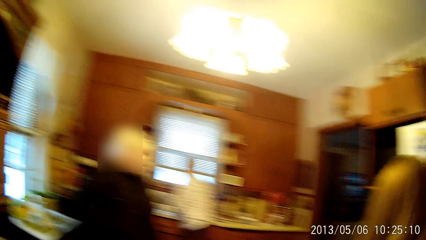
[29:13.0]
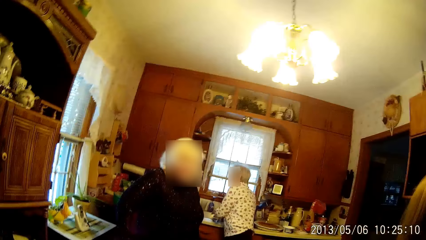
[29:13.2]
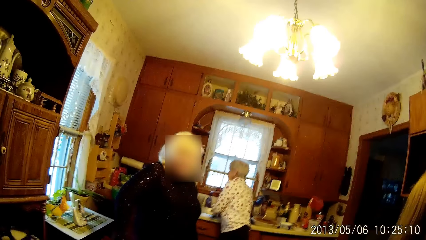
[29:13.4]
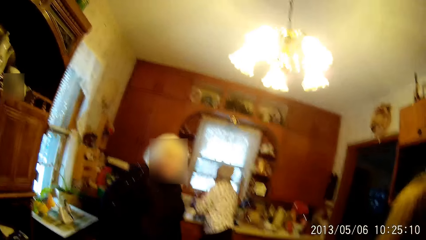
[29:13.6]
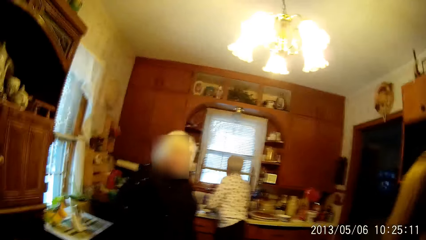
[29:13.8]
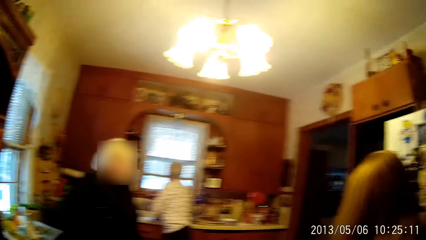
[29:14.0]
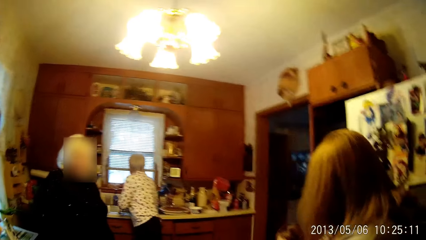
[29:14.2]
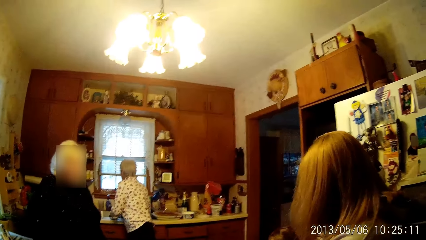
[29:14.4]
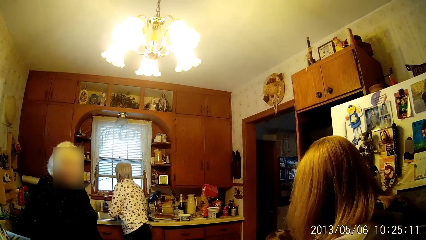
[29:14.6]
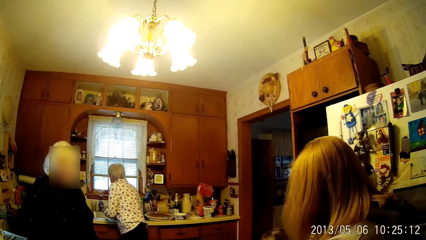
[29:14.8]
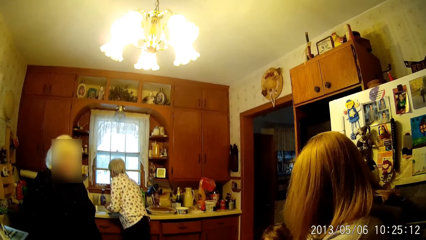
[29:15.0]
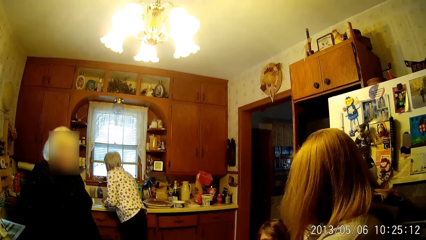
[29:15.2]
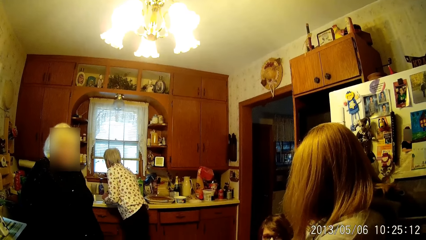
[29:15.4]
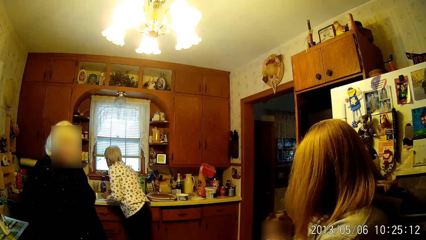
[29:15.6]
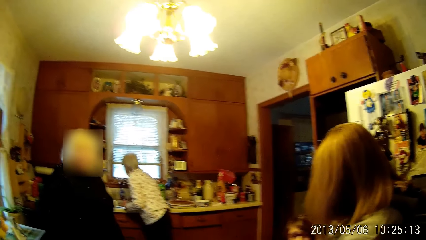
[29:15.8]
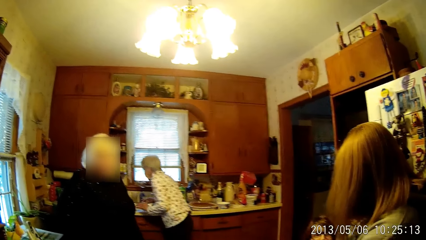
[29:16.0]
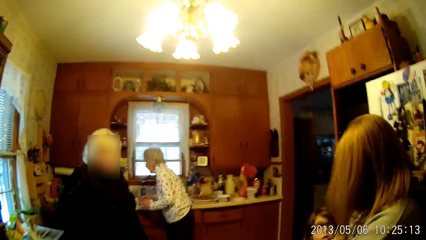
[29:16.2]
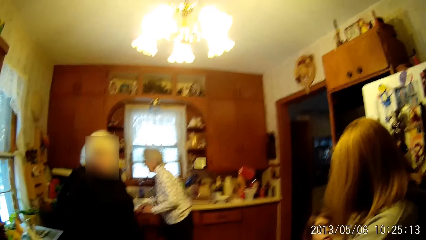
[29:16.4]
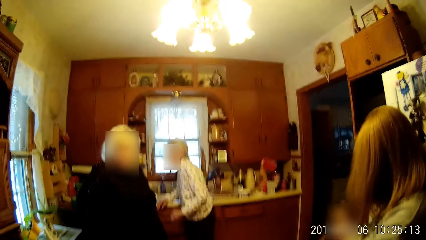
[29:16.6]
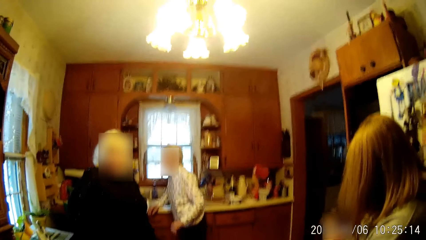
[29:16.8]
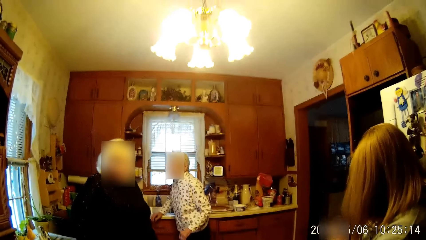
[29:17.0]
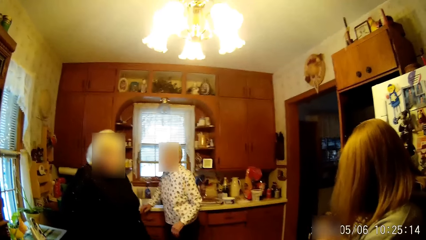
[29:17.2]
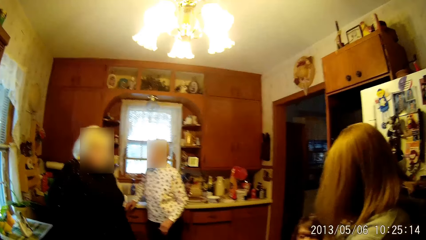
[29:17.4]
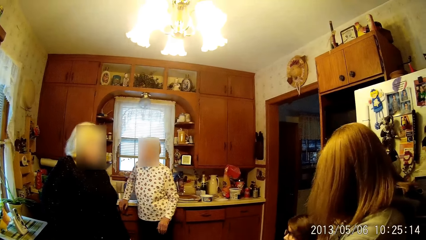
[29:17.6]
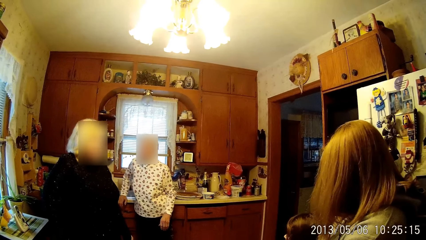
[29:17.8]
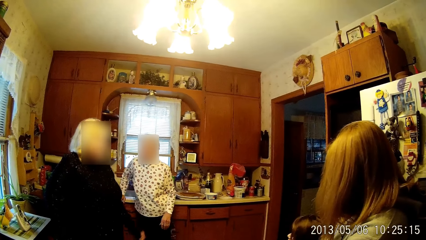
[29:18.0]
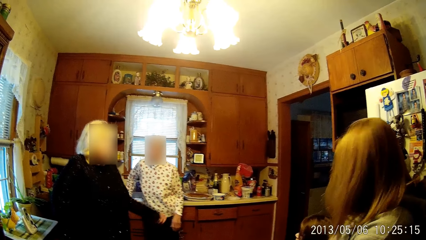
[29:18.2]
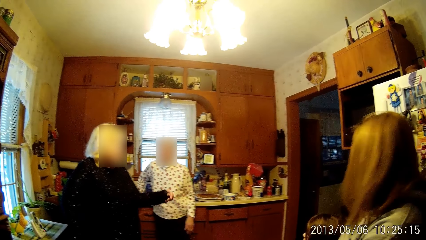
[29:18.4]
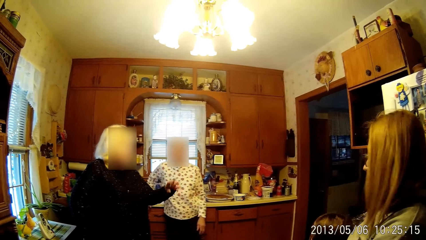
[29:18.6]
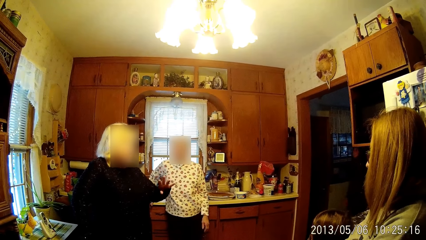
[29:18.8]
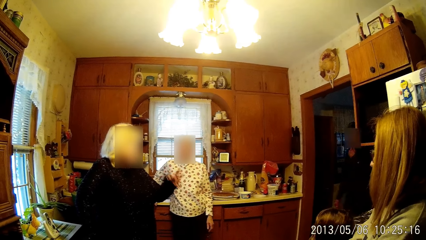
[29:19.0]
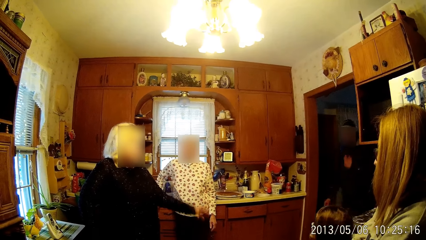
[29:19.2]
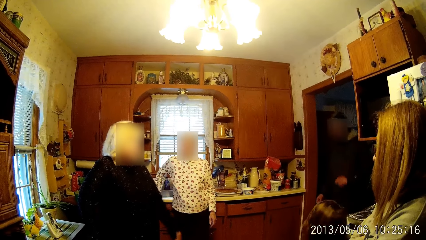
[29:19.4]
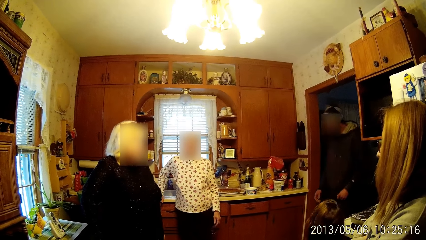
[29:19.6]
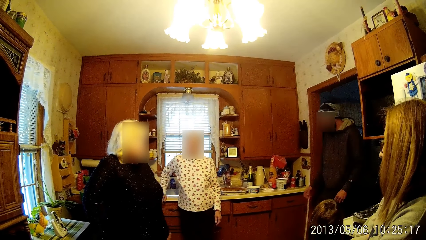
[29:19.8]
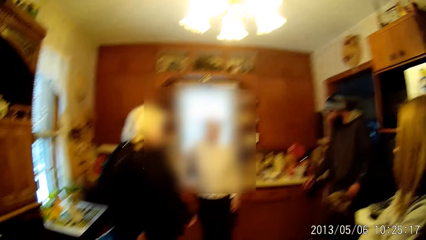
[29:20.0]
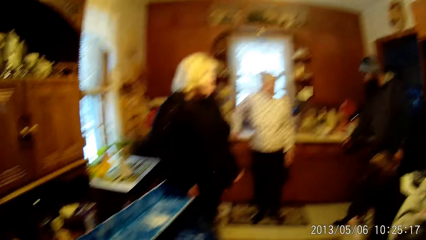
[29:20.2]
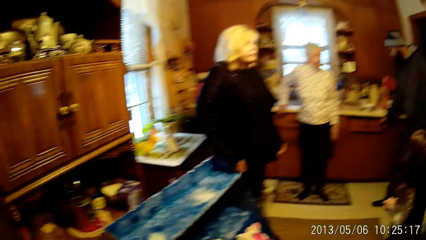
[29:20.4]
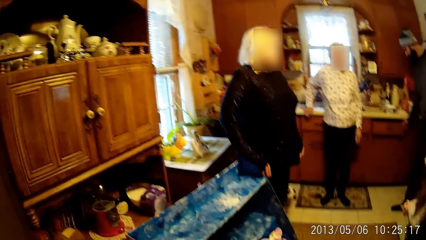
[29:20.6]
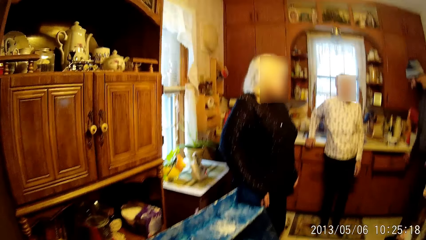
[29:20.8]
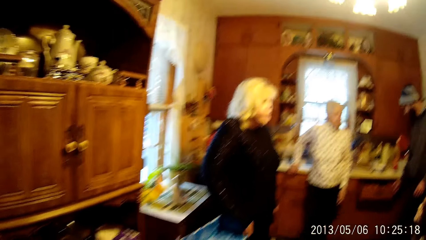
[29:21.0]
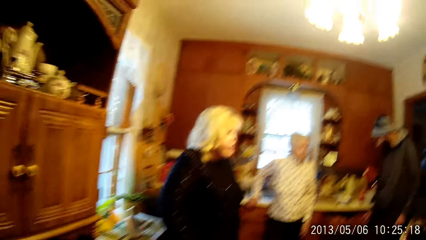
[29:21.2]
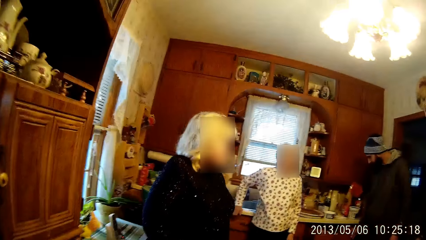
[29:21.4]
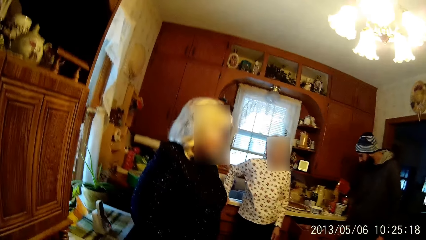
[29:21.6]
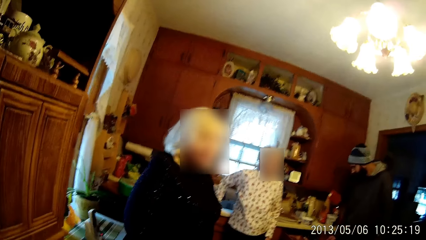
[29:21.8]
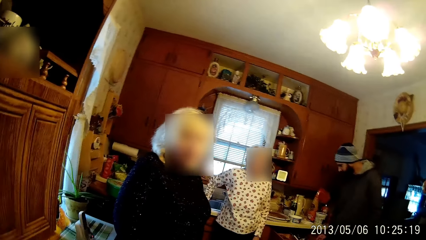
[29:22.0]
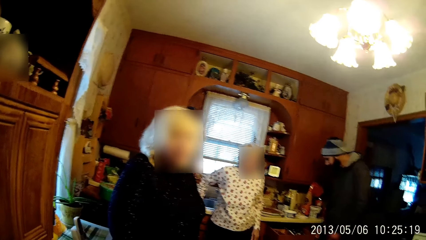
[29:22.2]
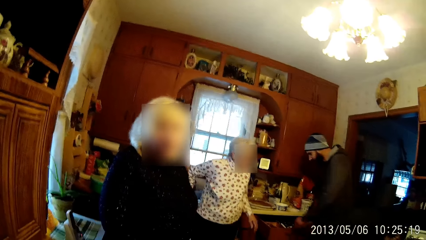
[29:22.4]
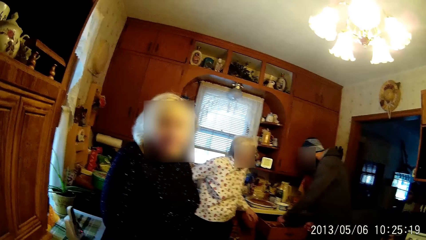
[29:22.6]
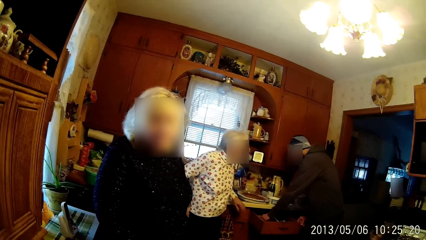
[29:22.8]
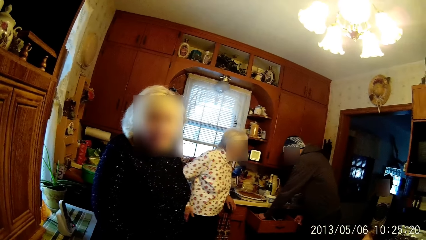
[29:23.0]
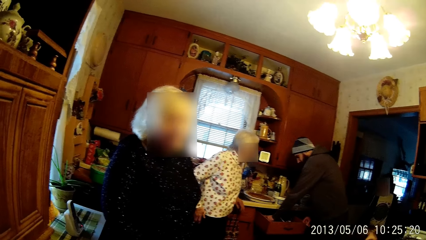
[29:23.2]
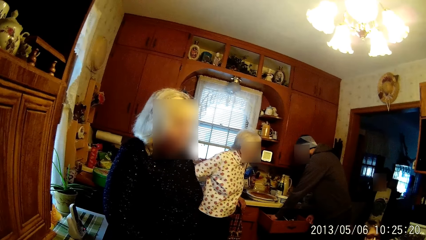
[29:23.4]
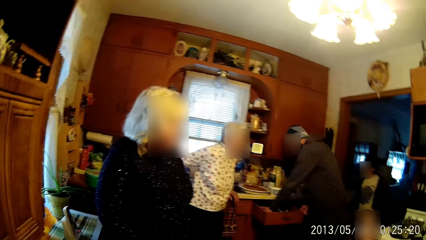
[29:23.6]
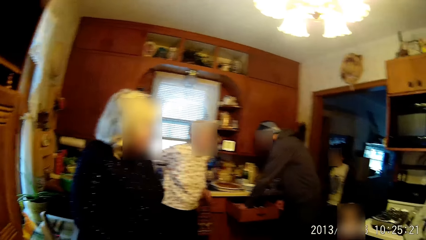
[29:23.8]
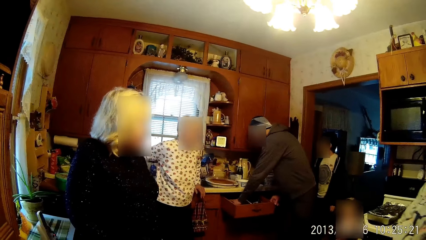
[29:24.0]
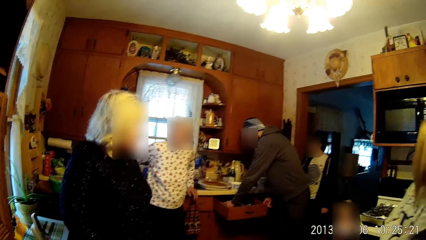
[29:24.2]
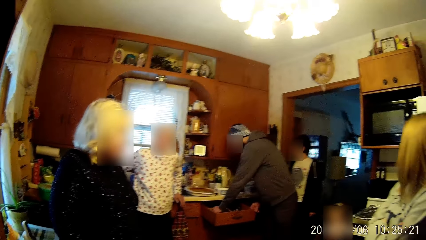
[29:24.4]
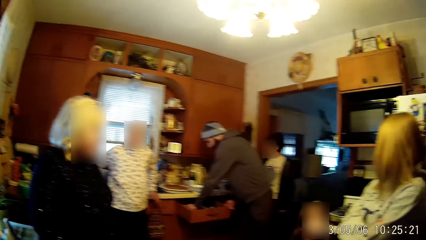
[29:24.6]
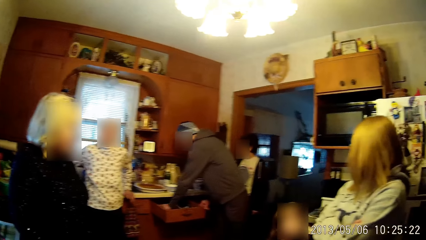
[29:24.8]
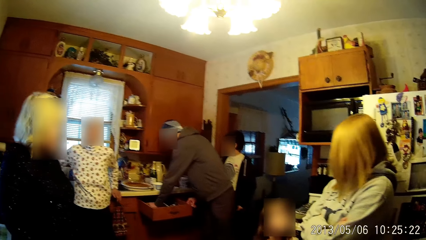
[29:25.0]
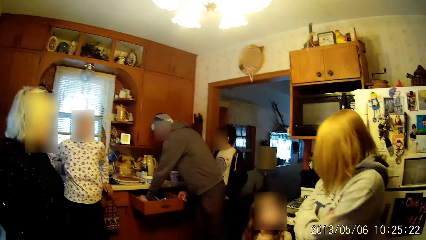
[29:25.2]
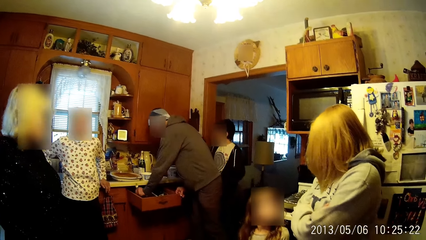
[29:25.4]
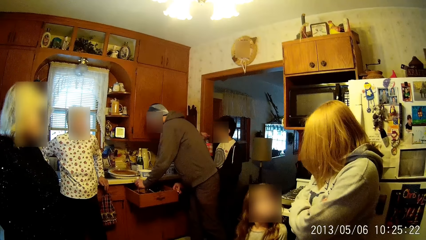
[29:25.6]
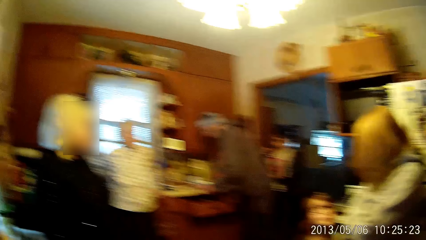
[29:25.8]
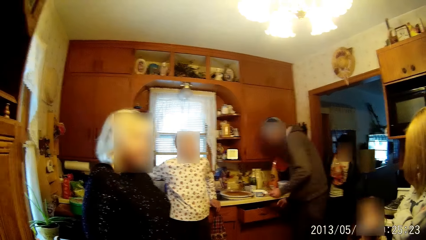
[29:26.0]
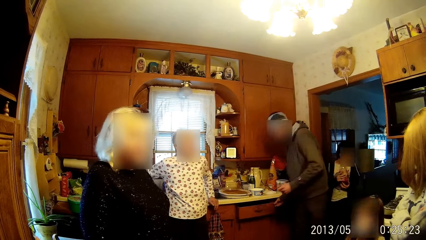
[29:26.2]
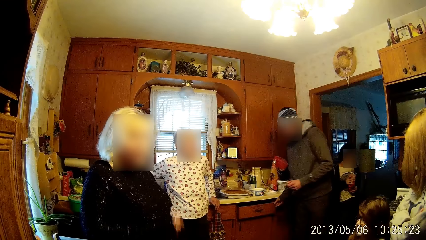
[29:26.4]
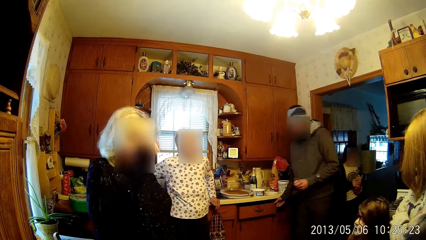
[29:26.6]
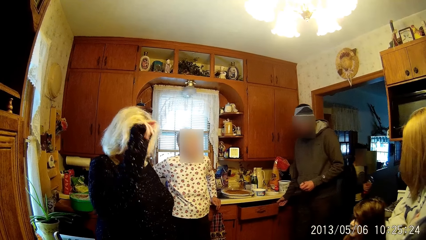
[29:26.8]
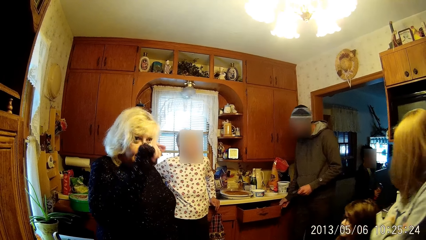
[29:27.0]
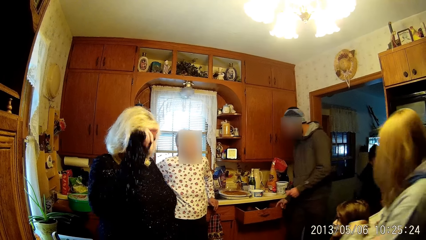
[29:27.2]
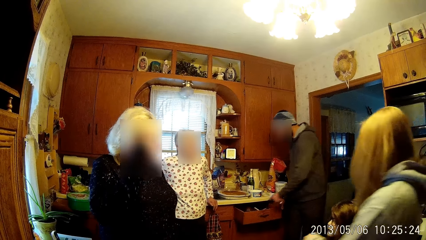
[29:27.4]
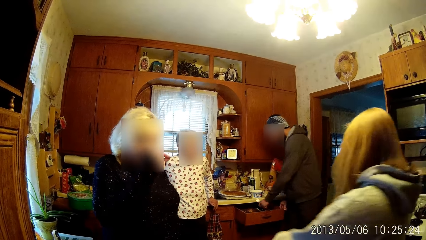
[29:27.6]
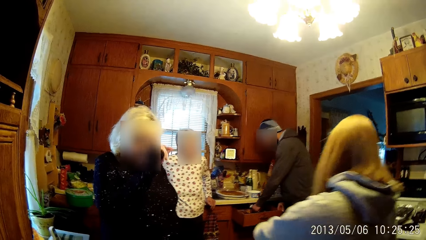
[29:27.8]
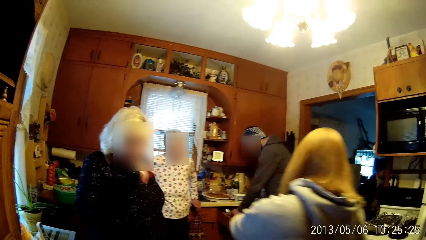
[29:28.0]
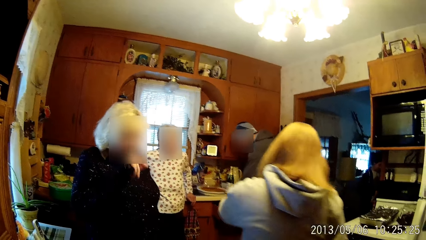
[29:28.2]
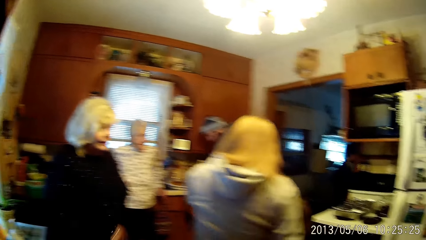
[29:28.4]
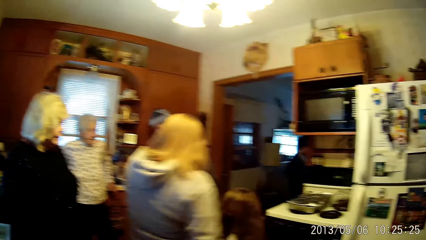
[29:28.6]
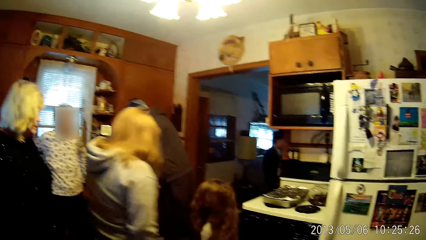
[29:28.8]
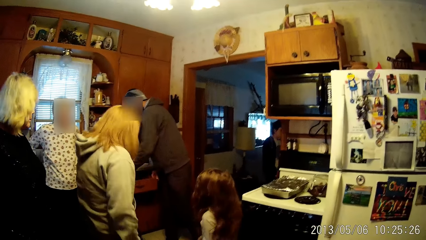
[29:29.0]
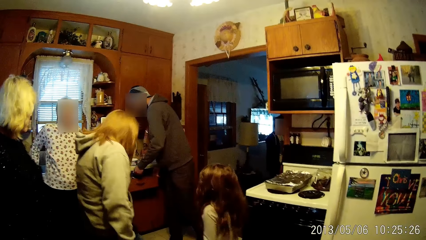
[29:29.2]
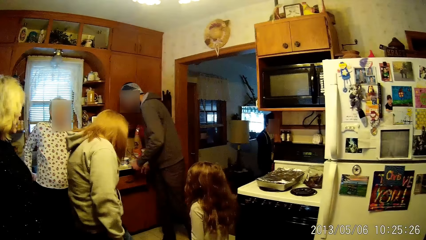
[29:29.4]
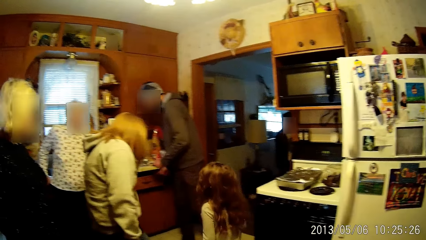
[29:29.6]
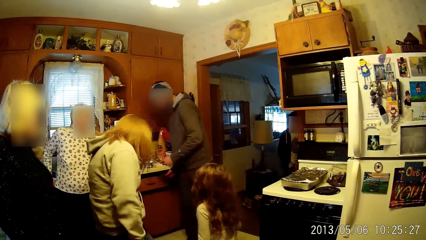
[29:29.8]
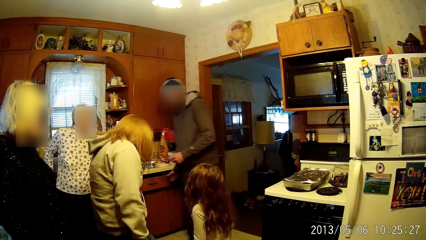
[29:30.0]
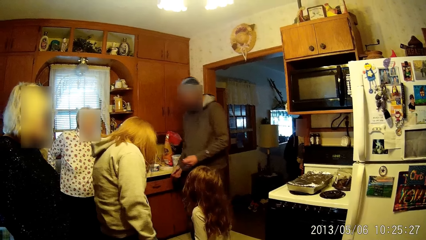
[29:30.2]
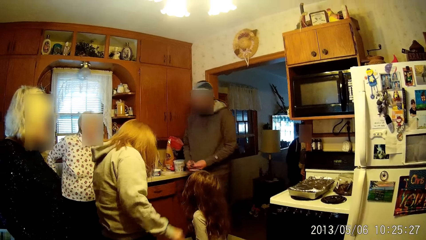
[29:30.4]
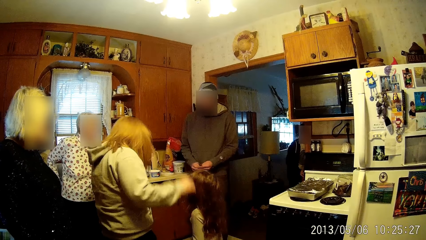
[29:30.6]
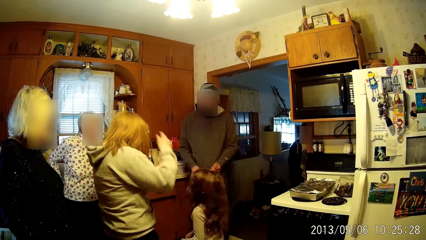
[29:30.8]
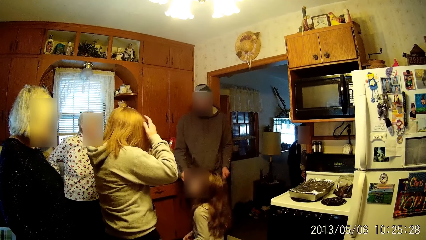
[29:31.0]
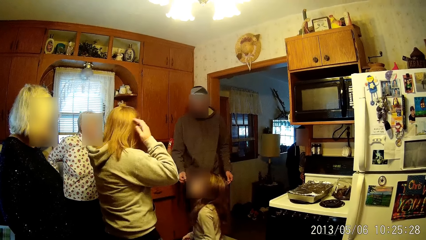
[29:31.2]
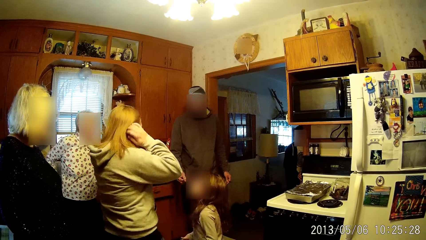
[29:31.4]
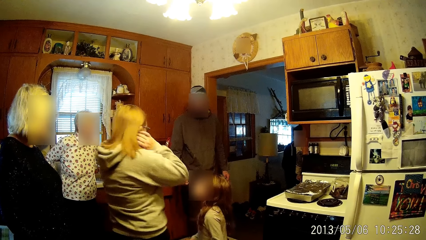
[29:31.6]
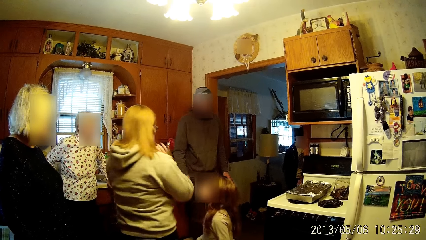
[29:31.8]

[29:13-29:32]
The man opens a drawer with his right hand and picks up a spoon from the drawer with his left hand. The man closes the drawer with his right hand. The man opens the drawer with his right hand and picks up a cutlery from the drawer. The man closes the drawer with his right hand.
